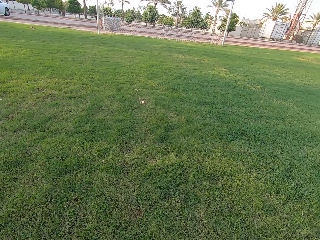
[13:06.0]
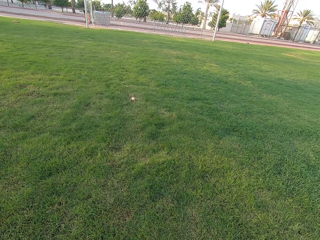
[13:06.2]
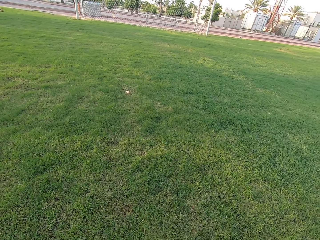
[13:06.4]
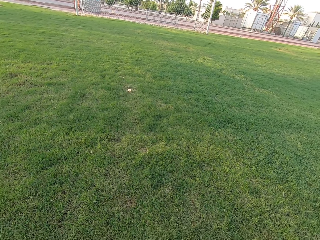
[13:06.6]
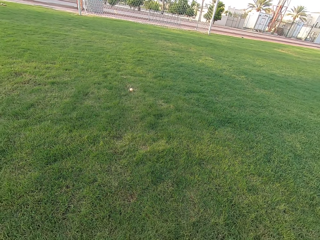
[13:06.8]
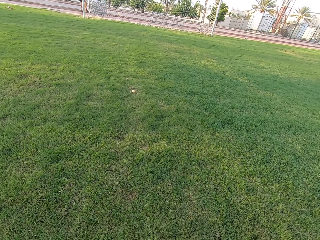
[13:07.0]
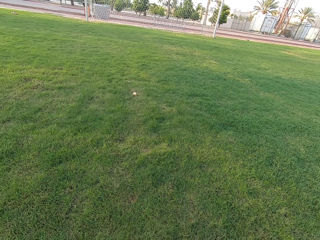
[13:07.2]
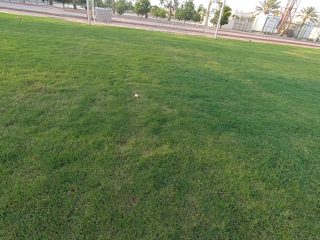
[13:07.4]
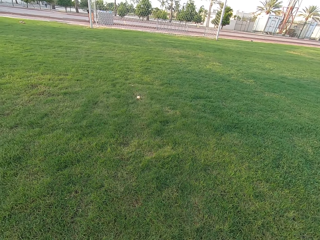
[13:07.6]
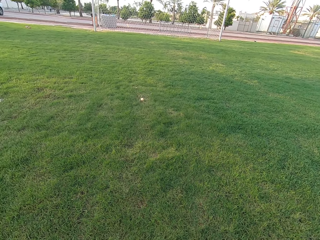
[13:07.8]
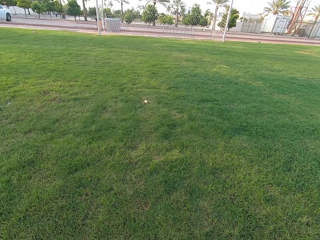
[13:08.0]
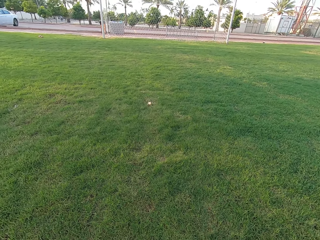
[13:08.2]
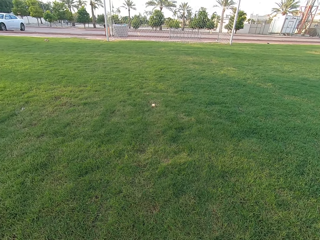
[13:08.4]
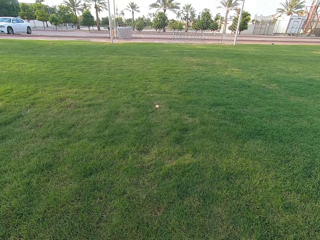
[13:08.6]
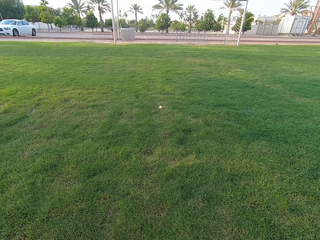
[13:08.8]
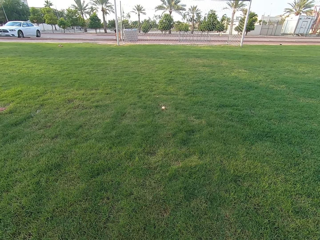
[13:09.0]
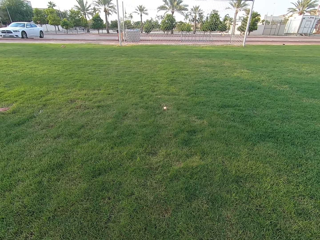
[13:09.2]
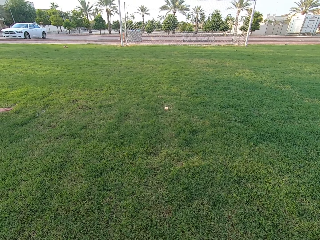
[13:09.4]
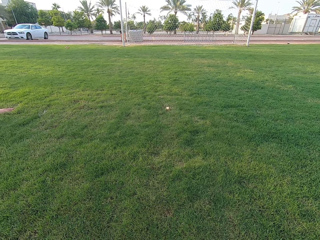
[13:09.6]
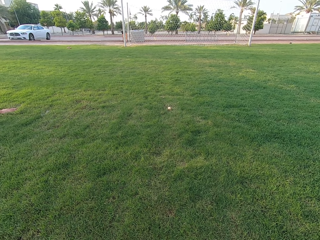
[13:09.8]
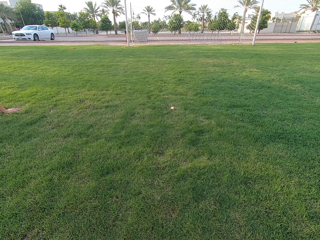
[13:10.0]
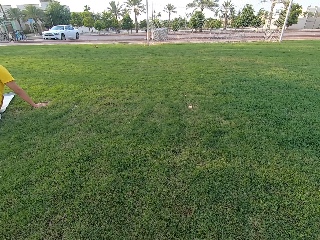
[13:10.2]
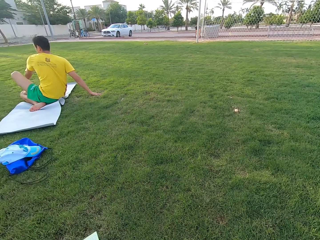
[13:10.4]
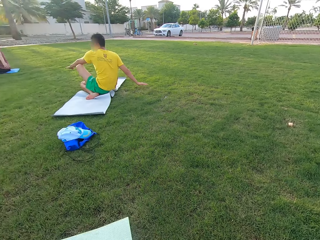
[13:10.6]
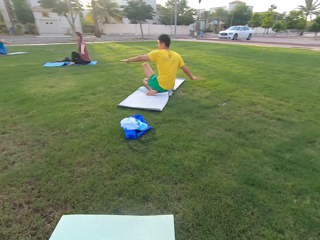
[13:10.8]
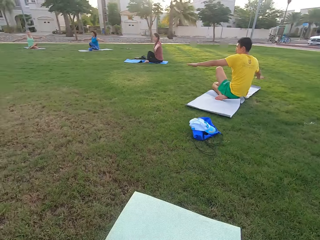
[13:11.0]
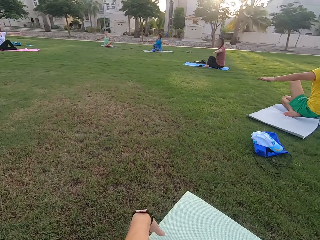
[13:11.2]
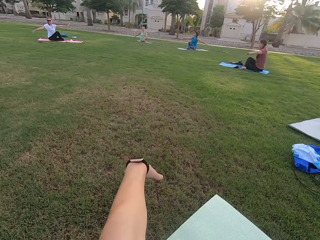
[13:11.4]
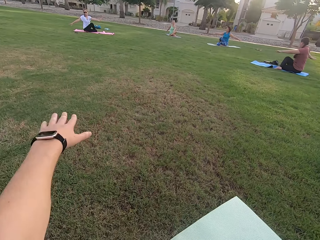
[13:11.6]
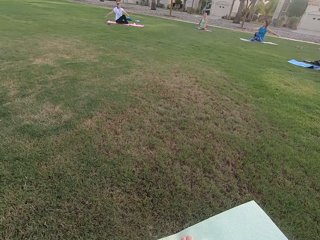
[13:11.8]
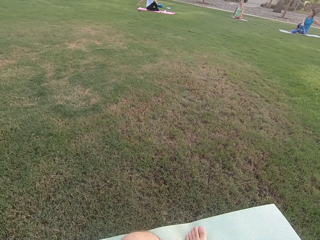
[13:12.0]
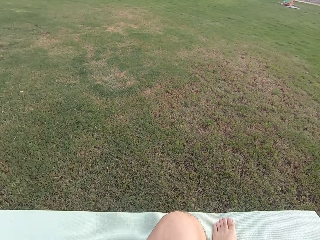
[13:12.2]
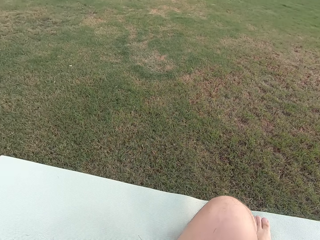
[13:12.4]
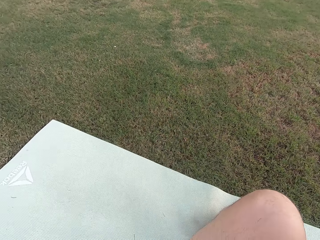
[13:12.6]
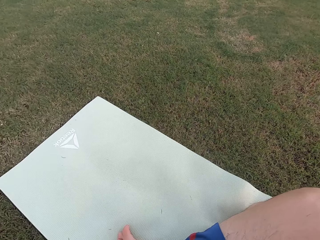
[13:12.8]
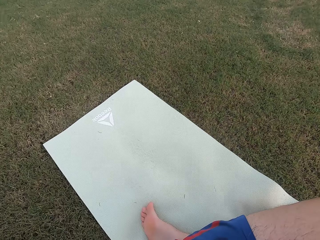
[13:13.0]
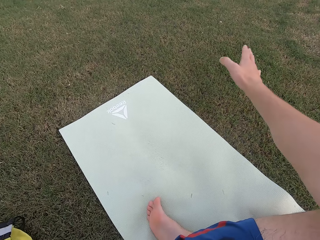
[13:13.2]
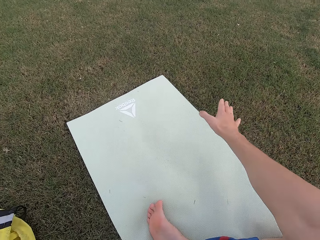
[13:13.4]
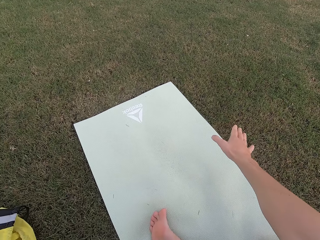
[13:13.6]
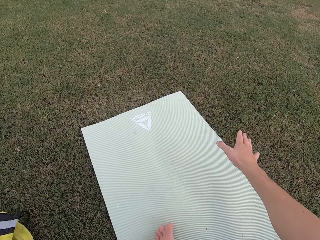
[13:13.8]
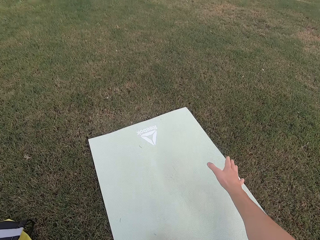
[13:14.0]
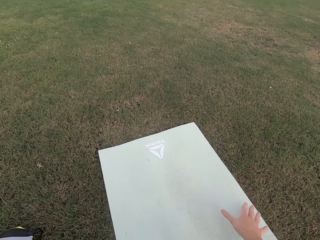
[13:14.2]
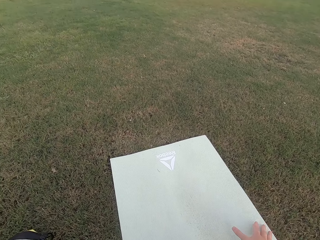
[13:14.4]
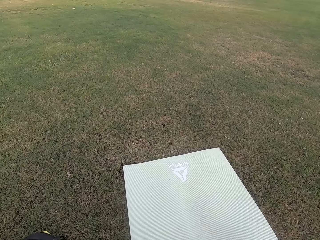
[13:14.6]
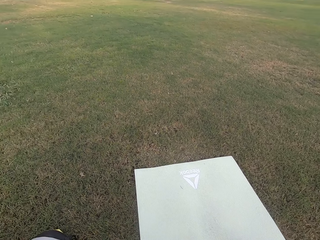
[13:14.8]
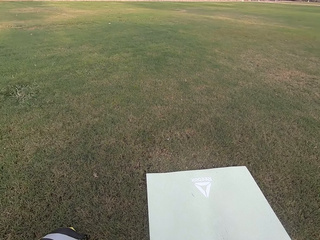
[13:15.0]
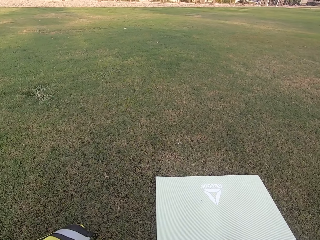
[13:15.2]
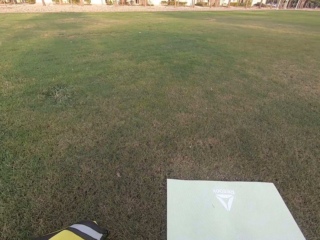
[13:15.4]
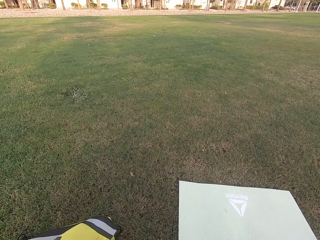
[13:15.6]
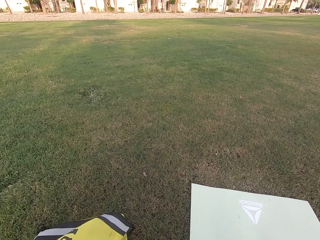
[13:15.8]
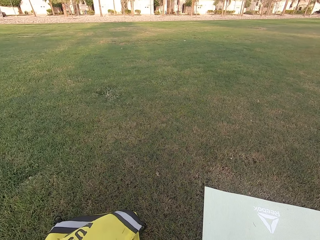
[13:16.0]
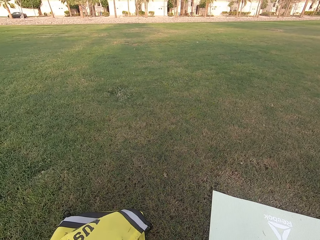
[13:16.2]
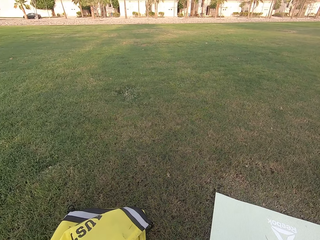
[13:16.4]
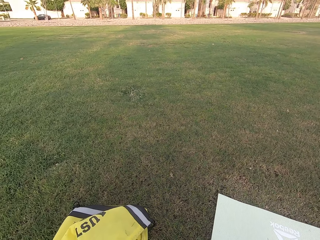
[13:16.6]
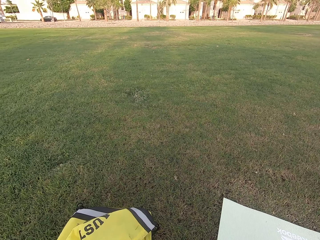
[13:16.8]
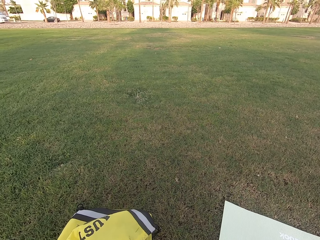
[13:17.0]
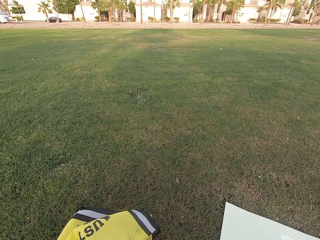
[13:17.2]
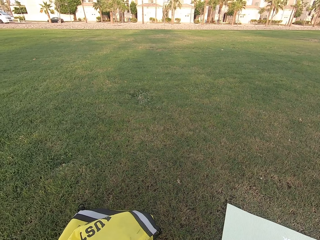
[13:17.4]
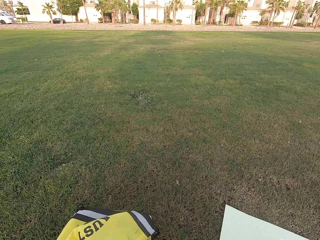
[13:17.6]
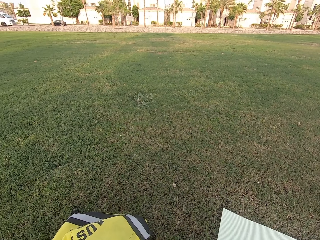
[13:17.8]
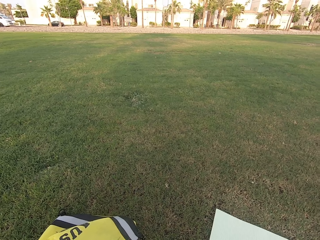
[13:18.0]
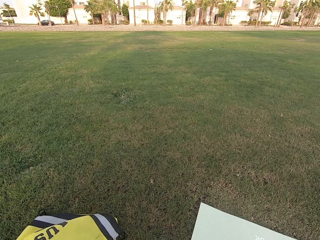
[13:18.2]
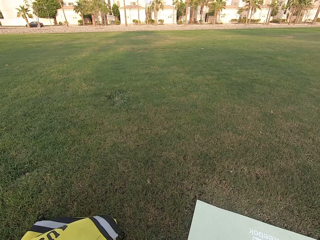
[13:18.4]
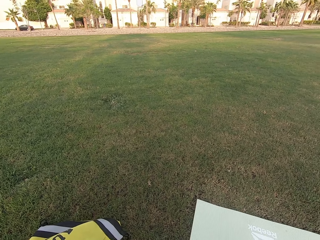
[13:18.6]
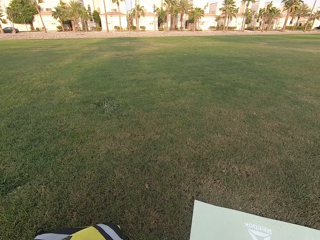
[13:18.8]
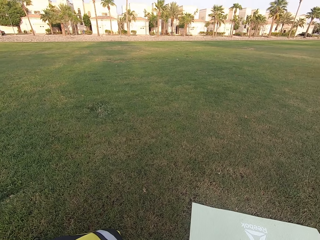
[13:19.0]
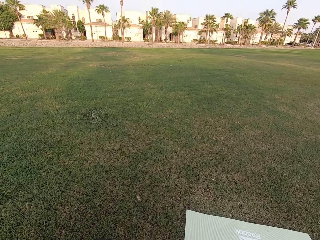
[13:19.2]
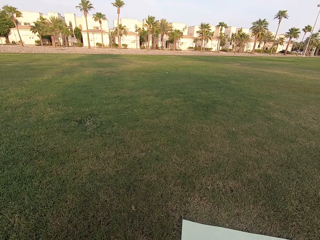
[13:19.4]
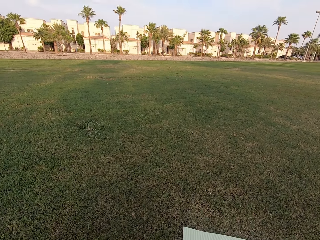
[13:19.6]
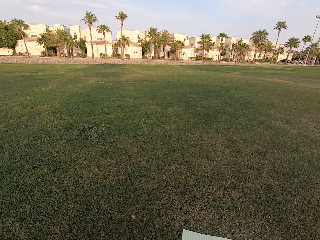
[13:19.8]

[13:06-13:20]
The camera wearer turns around the field. They exercise on the mat.

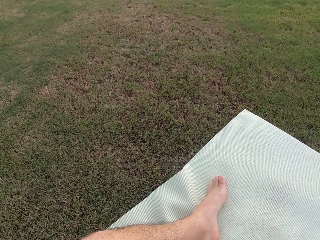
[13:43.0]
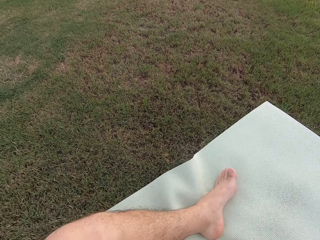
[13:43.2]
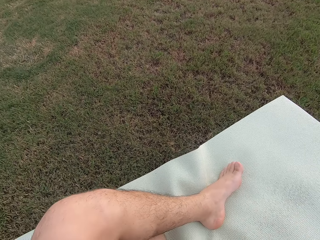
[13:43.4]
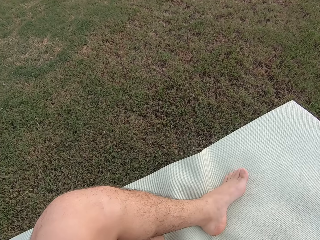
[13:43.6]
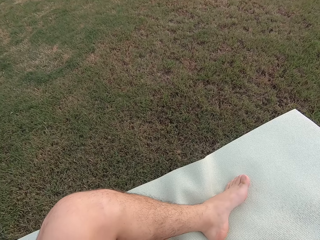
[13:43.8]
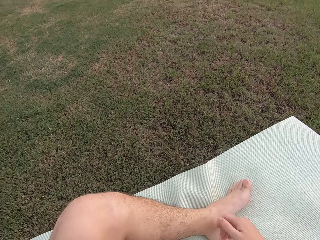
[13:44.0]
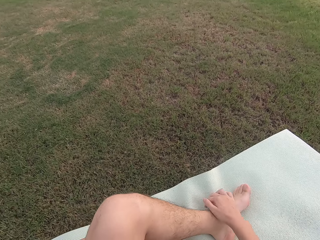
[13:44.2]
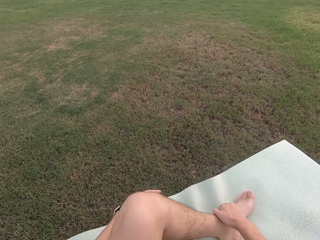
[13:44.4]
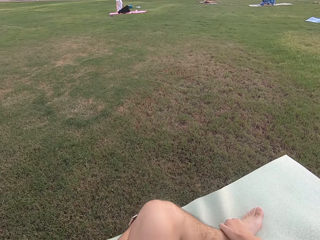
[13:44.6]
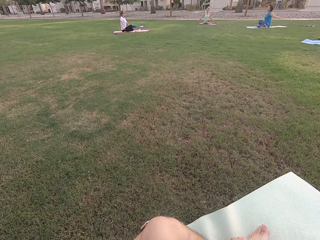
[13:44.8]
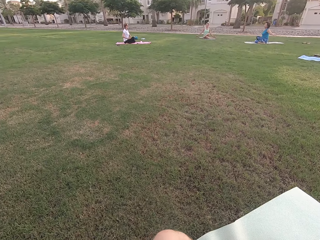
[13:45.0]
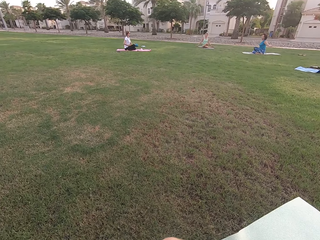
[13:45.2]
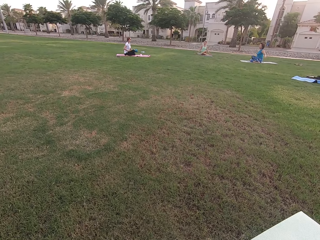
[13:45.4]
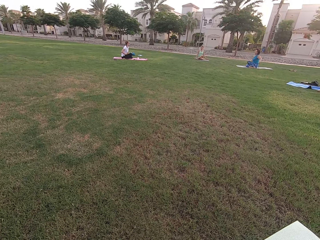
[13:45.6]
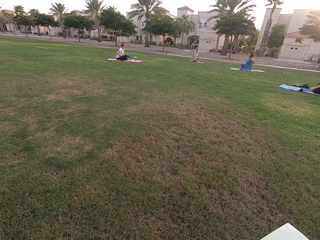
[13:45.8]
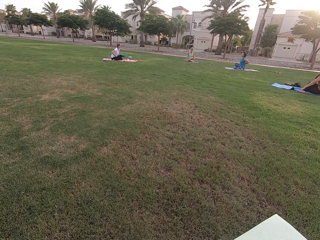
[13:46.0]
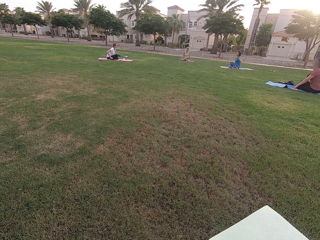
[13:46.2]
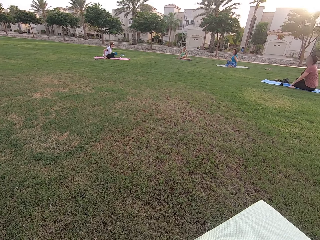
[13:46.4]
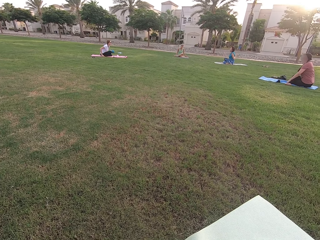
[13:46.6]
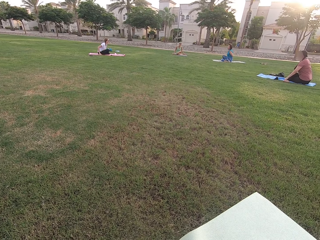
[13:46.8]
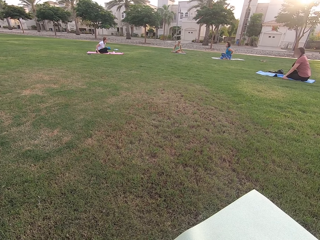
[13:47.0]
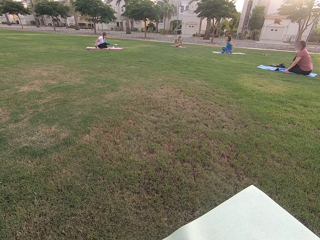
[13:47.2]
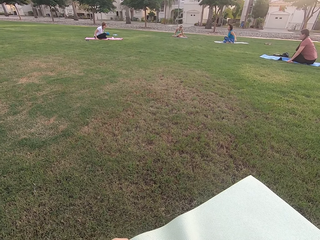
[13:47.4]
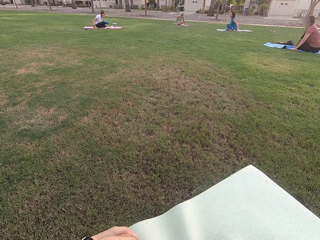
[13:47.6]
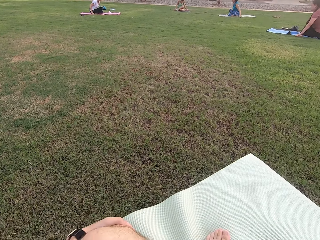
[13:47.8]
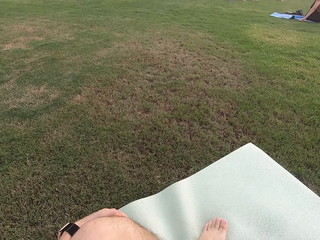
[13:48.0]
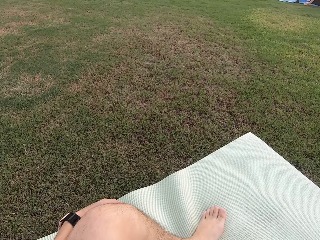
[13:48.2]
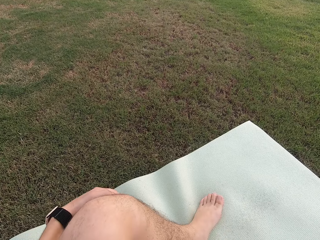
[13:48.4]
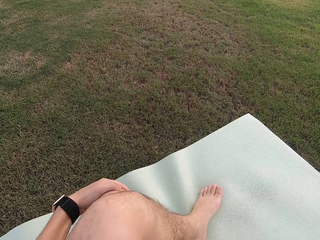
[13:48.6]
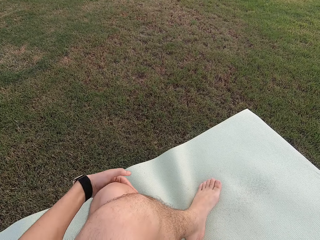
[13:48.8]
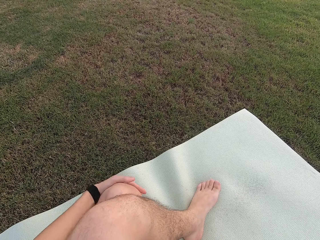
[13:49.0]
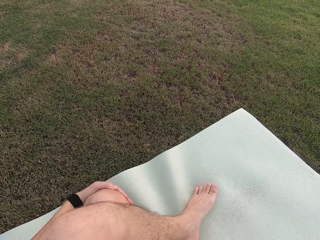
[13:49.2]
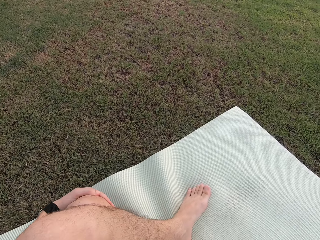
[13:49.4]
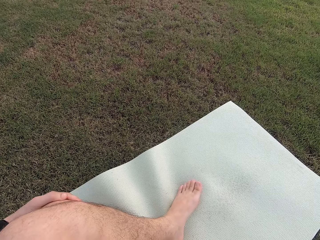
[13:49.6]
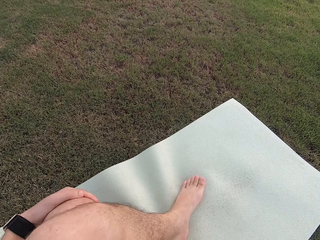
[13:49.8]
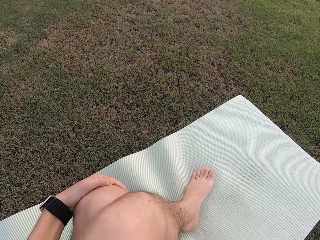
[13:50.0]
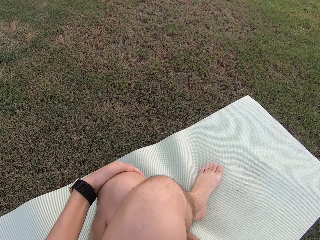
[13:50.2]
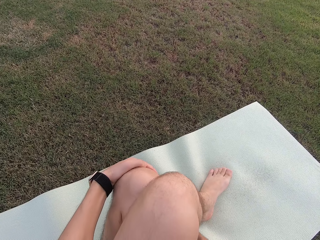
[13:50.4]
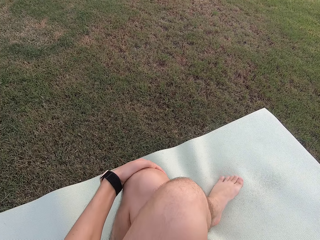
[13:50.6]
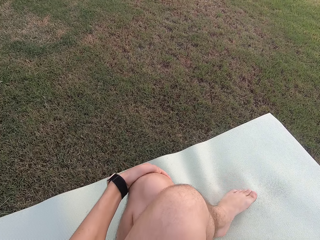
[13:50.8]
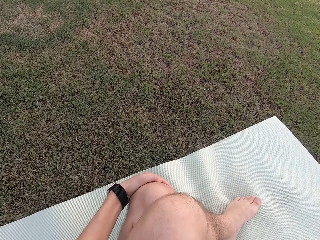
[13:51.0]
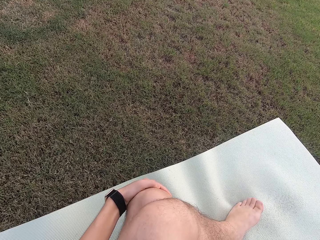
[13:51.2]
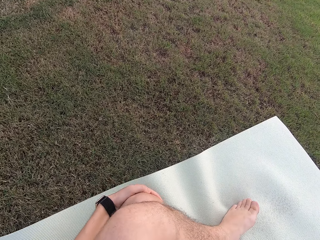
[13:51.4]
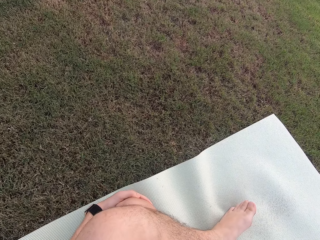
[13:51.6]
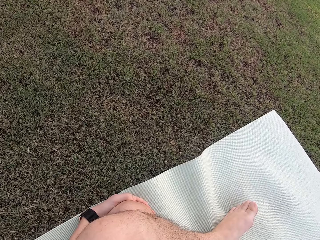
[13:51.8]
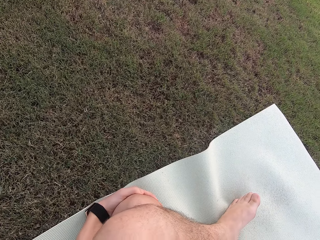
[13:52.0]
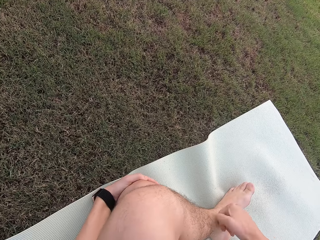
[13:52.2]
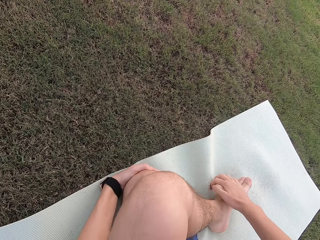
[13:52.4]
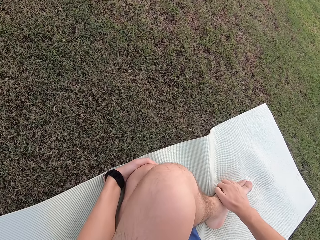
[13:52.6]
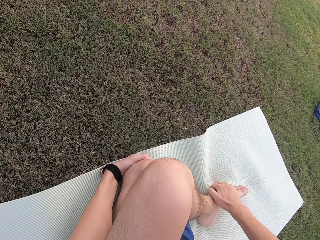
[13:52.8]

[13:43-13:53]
The camera wearer holds his leg. A woman and three other people sit on the ground. The camera wearer sits on the ground.
